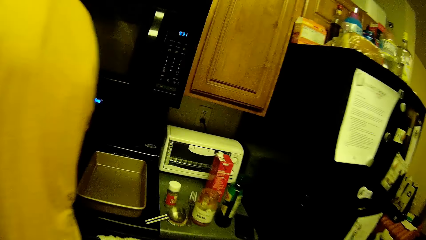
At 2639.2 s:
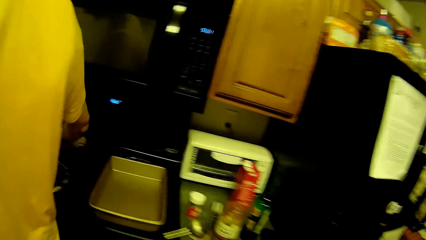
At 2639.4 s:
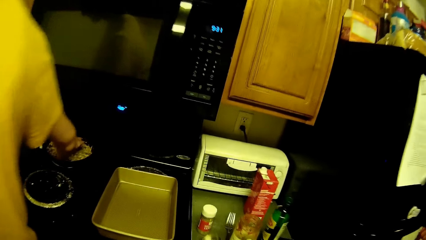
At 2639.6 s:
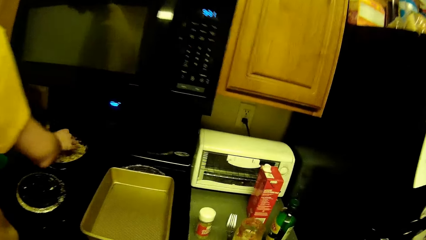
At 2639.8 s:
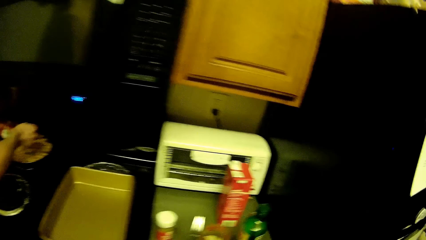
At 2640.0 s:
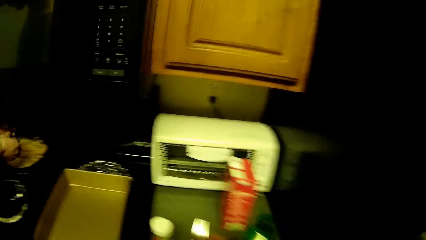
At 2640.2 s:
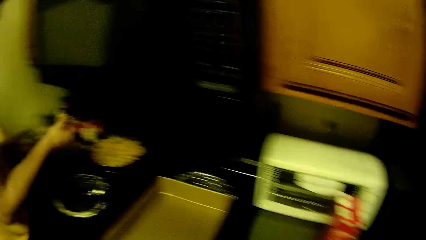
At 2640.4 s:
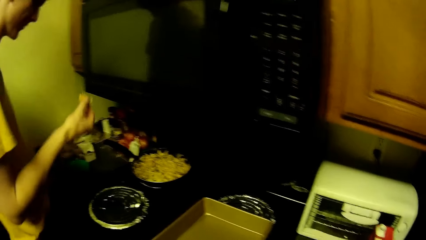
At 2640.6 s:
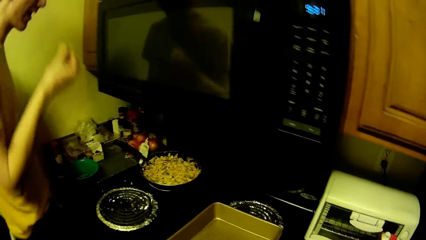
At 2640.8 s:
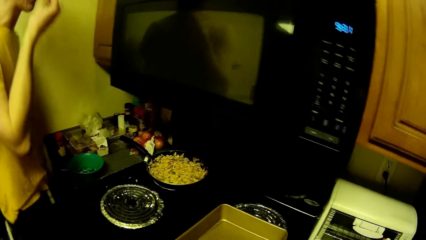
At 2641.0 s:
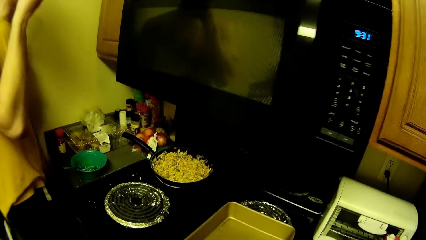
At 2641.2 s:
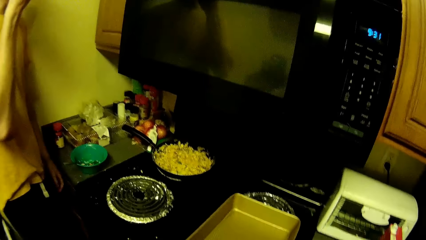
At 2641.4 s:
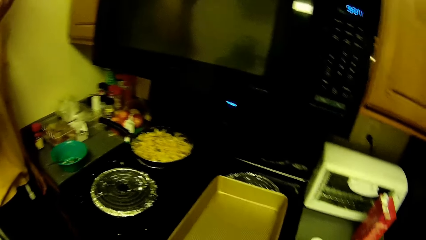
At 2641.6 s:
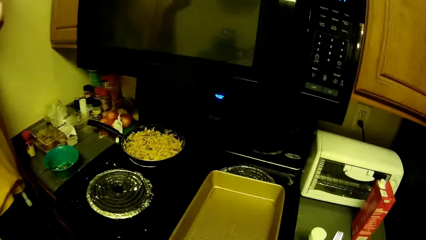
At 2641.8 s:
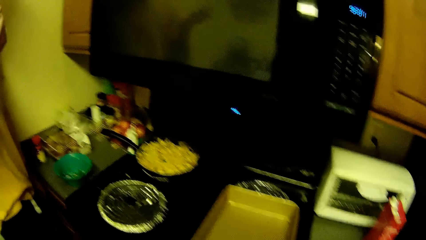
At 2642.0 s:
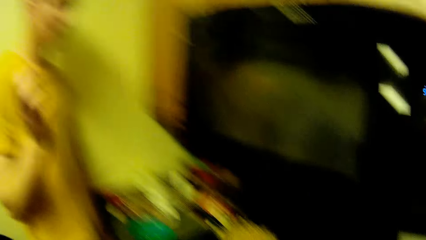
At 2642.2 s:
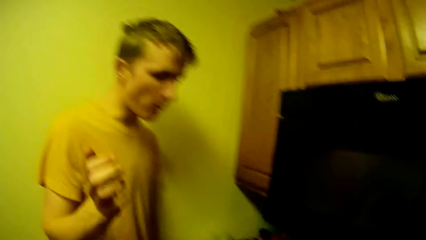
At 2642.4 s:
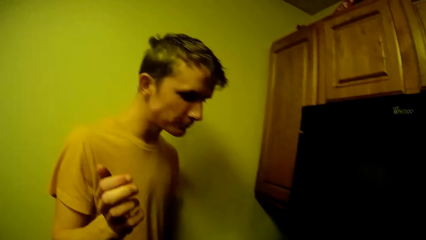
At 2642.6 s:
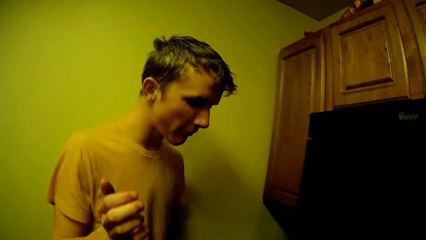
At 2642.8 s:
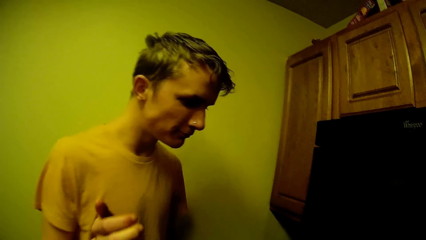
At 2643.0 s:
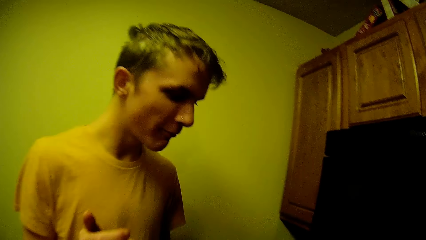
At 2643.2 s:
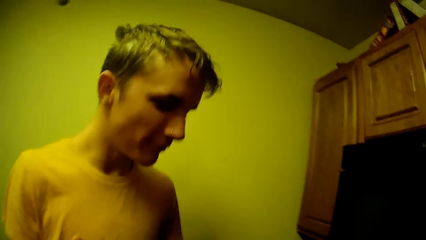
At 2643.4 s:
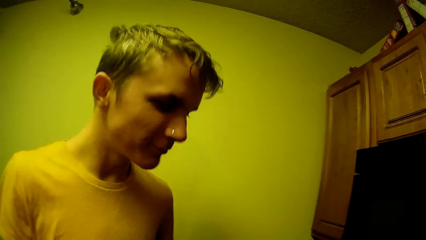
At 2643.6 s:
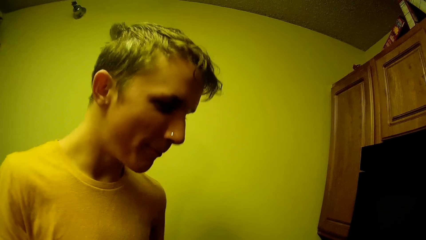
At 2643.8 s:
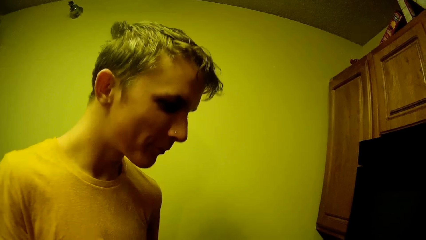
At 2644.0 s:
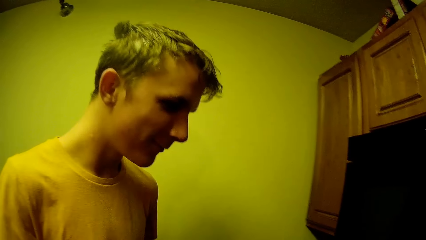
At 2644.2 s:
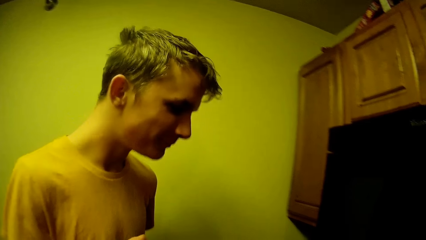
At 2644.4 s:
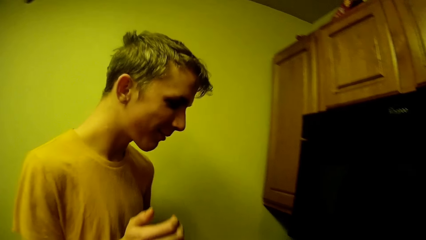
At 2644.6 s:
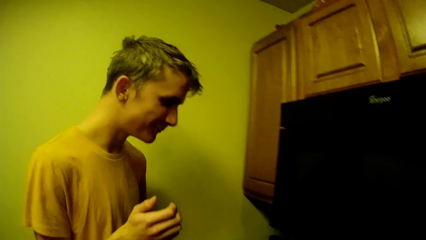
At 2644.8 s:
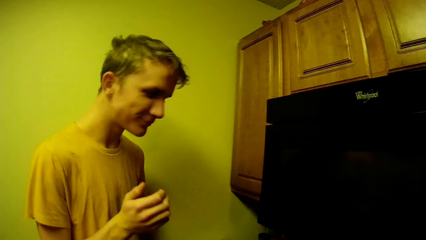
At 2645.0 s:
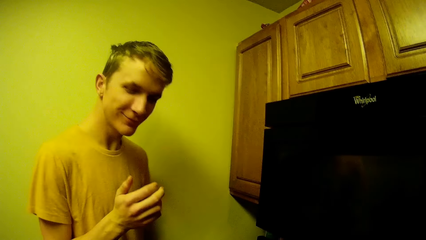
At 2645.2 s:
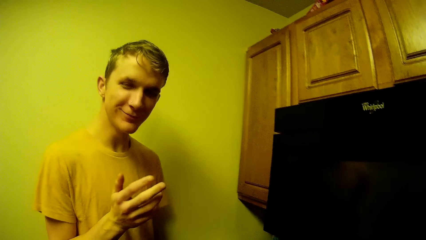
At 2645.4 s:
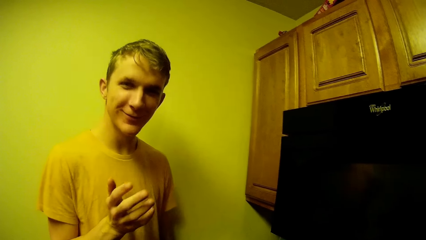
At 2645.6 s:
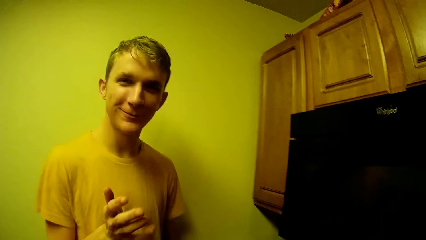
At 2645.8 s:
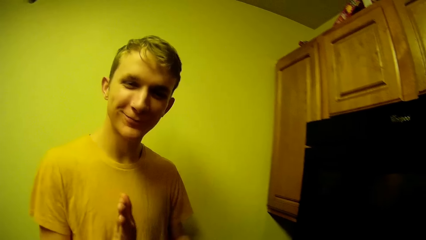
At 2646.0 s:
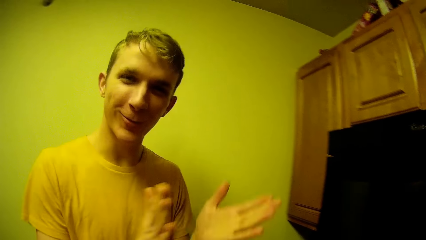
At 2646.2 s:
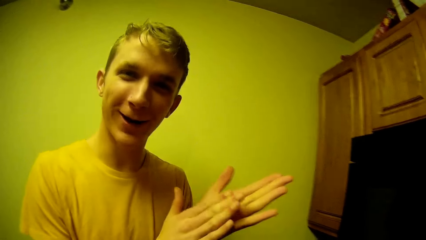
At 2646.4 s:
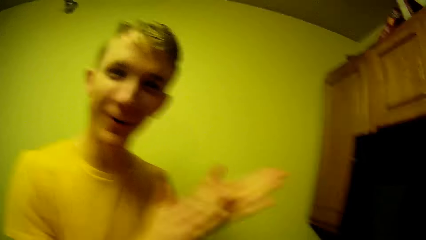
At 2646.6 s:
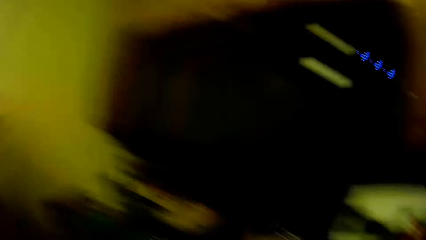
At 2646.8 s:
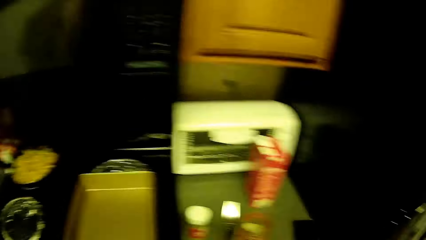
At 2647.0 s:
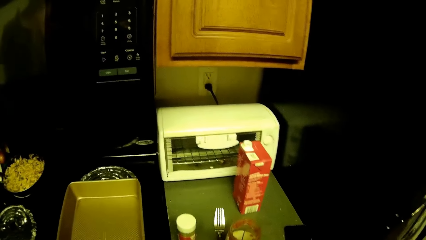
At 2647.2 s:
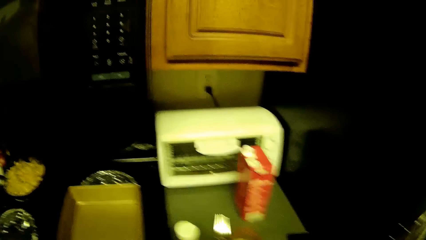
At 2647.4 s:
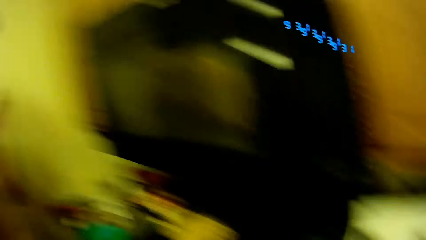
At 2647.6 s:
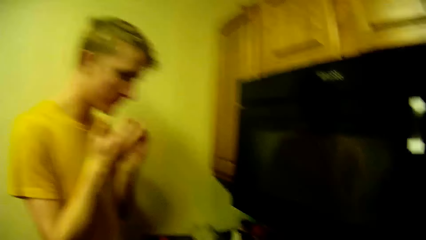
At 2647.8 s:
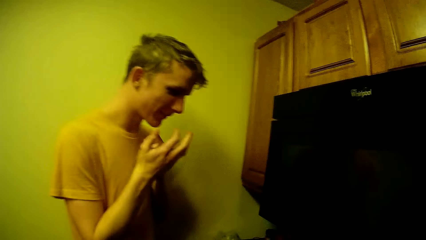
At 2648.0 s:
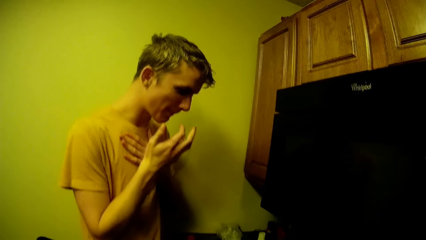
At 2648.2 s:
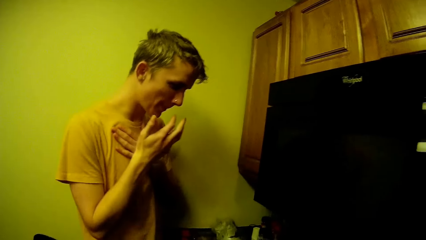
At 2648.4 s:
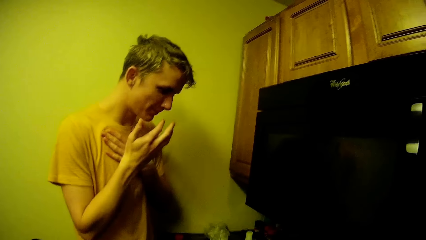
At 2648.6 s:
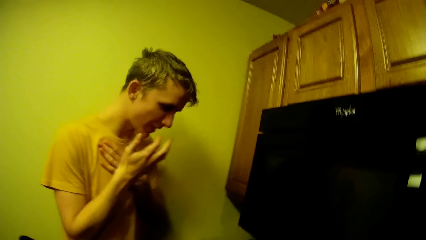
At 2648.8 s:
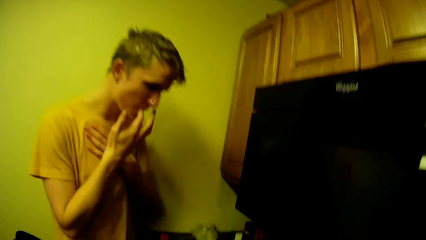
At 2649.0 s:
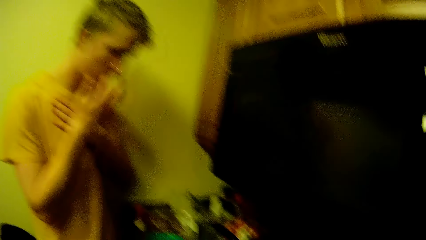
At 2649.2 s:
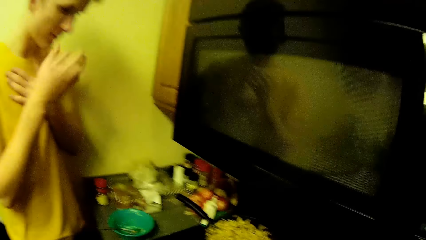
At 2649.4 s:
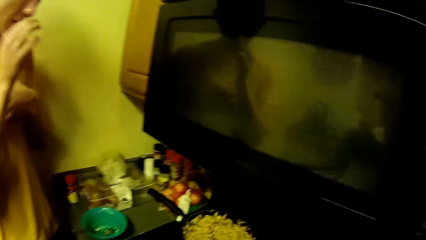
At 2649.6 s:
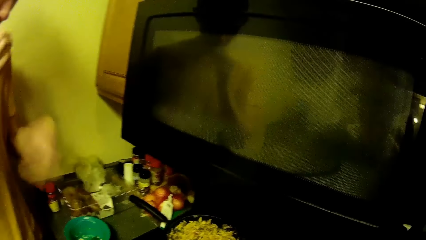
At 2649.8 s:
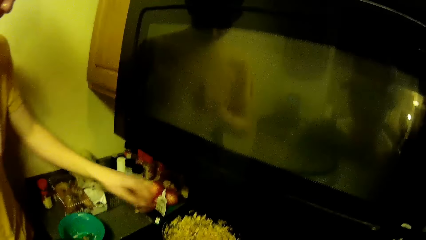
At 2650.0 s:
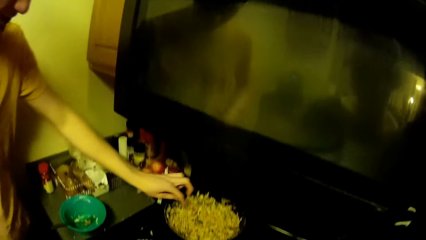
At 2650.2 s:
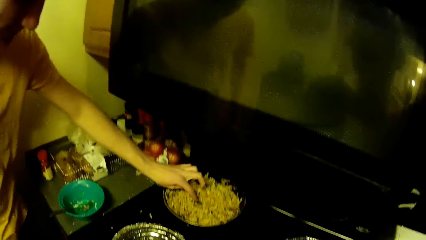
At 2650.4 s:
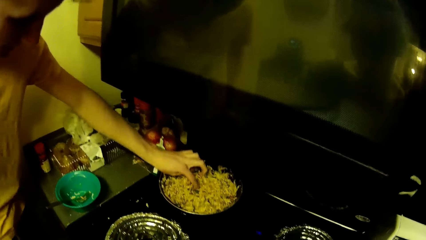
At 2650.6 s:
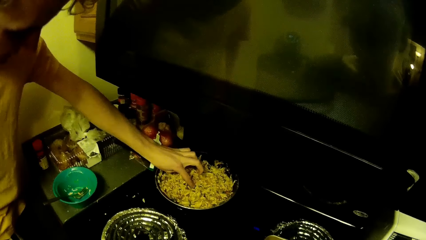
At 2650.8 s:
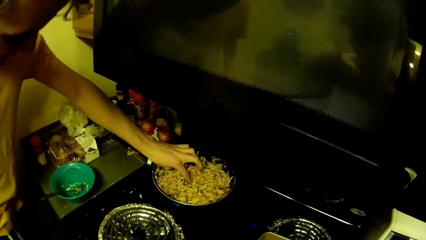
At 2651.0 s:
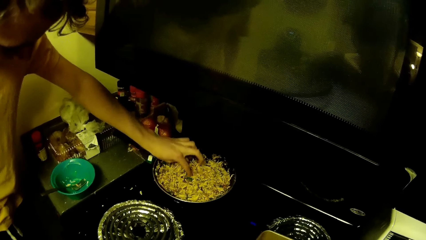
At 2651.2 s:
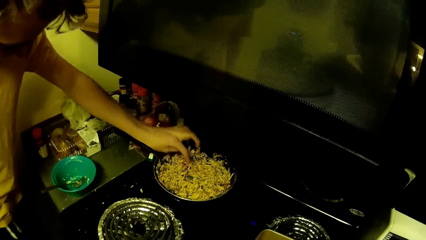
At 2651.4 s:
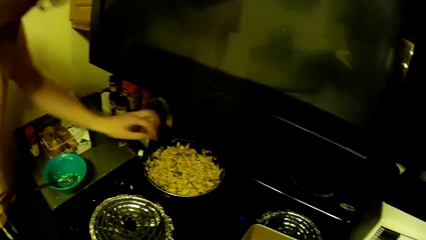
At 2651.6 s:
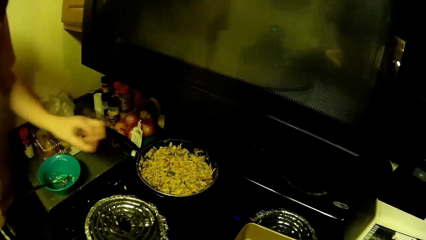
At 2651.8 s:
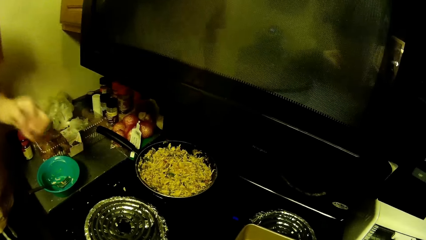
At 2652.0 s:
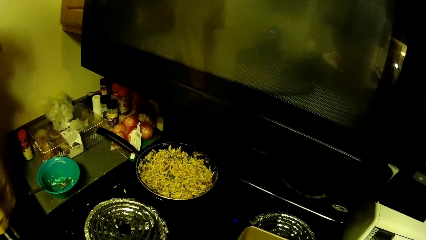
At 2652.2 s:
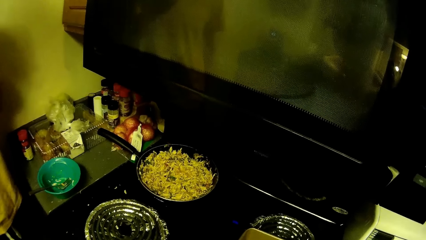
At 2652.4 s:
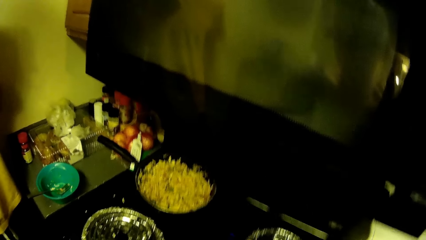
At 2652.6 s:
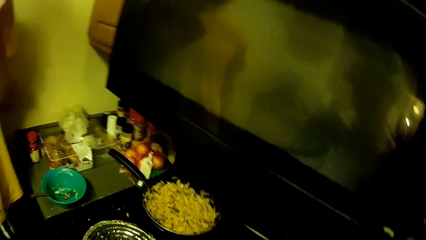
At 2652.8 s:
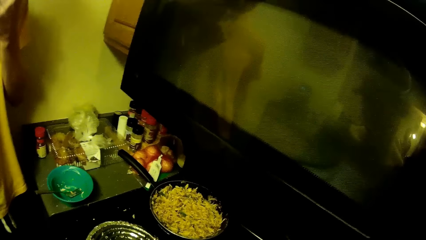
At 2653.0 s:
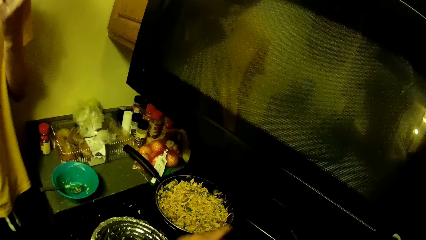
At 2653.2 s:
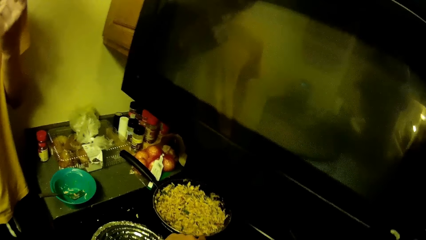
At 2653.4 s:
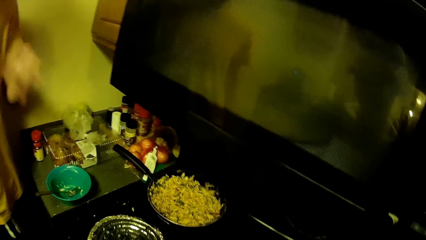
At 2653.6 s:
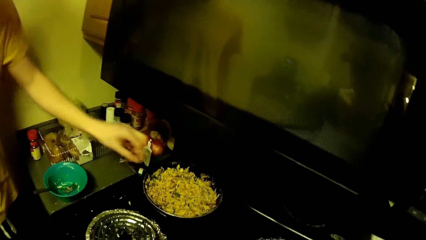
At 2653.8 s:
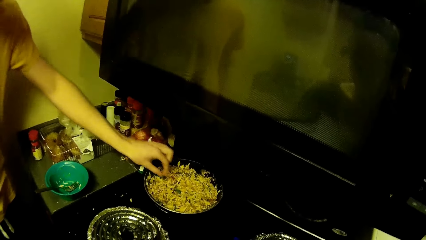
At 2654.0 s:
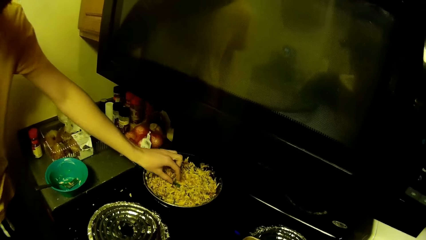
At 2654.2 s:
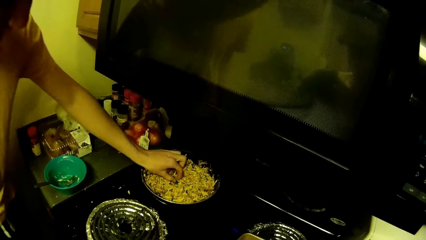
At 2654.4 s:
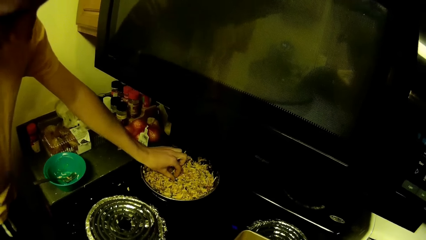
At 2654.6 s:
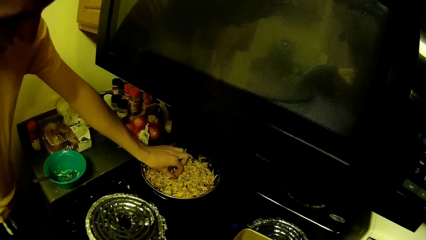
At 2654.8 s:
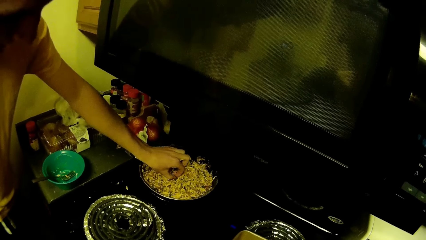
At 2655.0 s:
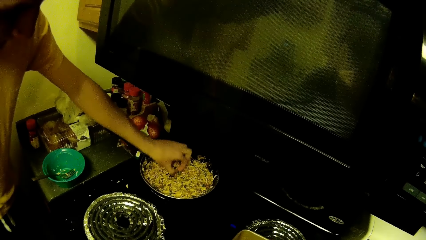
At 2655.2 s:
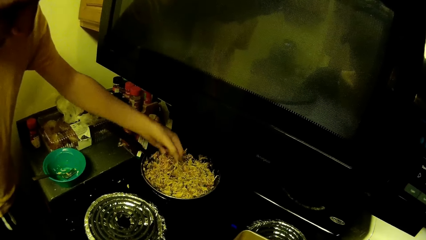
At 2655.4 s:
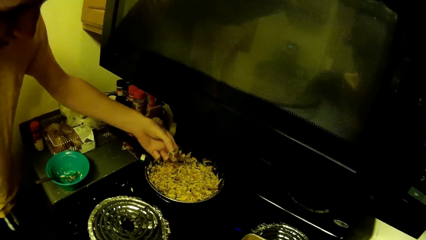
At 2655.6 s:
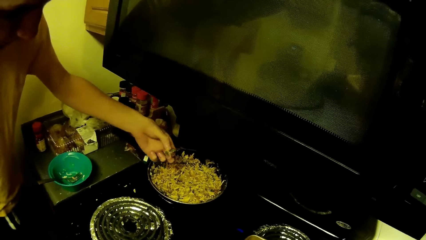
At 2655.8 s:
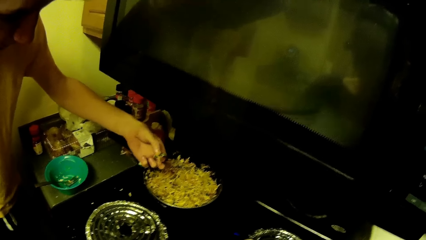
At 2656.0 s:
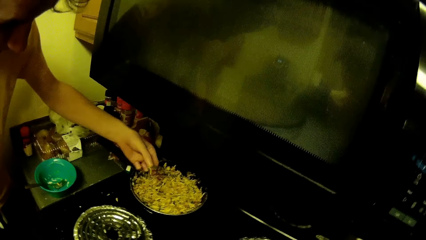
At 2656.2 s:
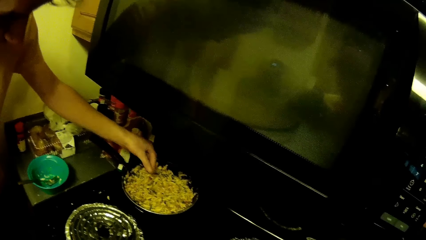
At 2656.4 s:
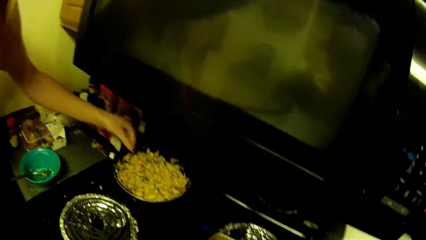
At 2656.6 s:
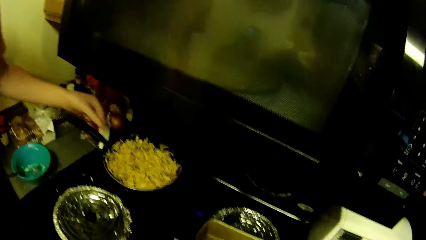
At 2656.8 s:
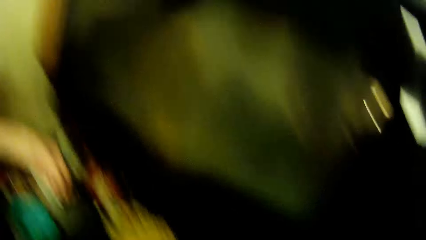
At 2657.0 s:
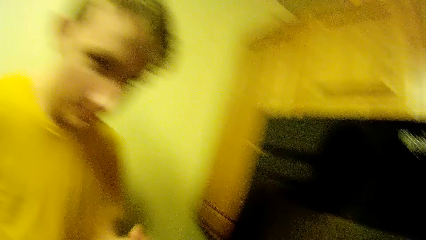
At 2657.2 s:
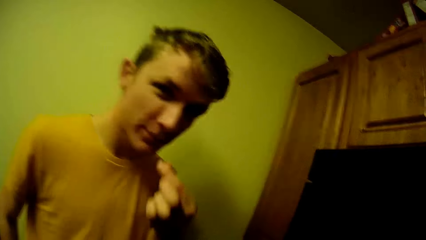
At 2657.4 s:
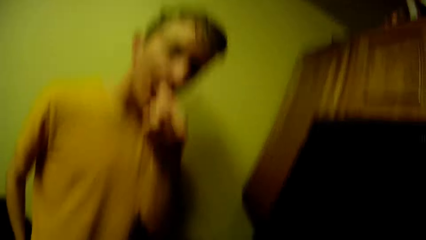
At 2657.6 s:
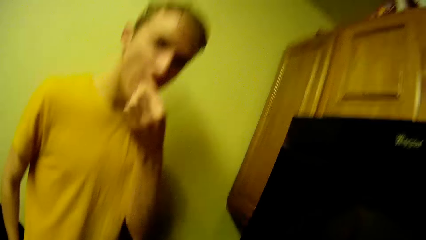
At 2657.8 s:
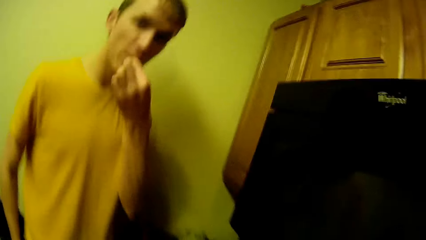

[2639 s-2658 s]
A man tastes the shredded chicken with green peas in the pan. The man talks to the camera wearer and claps for the camera wearer. The camera wearer looks around the kitchen. The man looks at the food. The man moves the shredded chicken with green peas in the pan. The man touches the food. The camera wearer licks the fingers. They put something in the mouth. The man tastes the shredded chicken with green peas in the pan.
